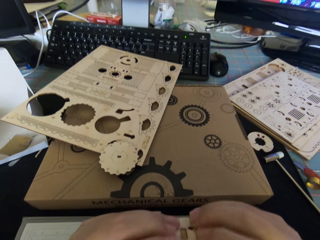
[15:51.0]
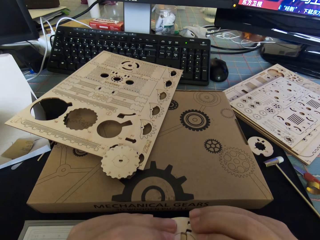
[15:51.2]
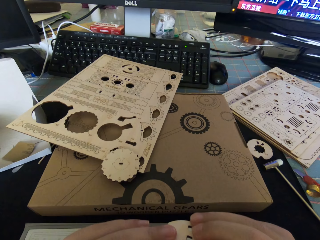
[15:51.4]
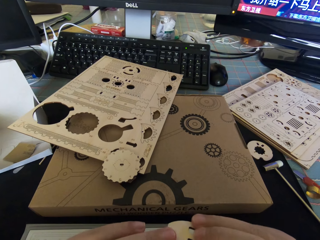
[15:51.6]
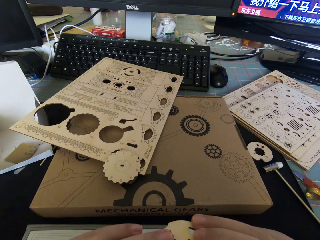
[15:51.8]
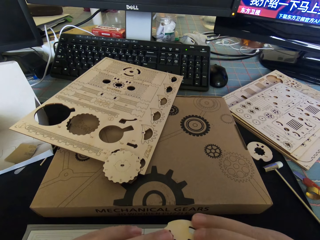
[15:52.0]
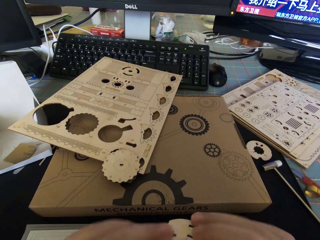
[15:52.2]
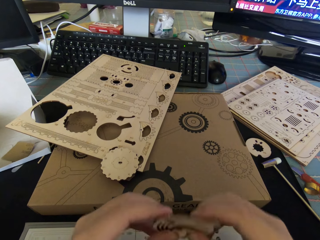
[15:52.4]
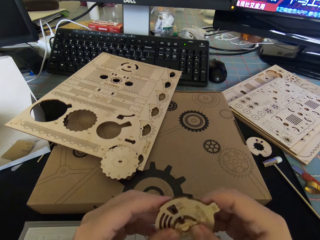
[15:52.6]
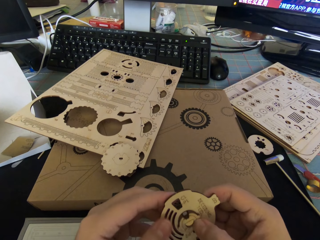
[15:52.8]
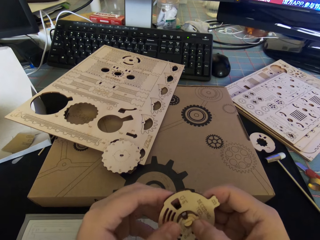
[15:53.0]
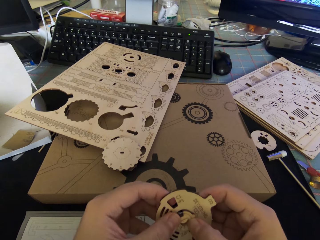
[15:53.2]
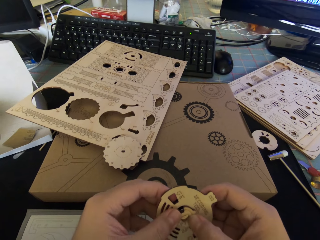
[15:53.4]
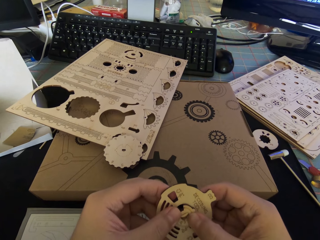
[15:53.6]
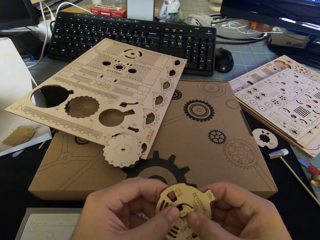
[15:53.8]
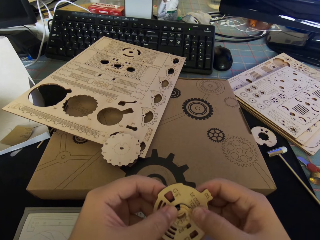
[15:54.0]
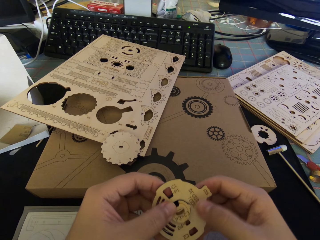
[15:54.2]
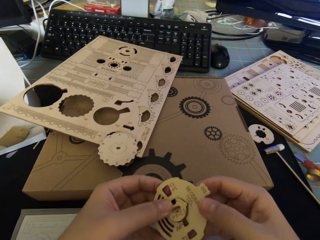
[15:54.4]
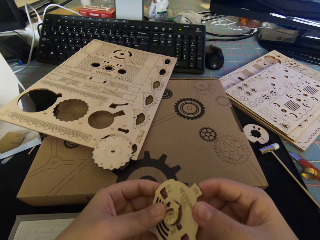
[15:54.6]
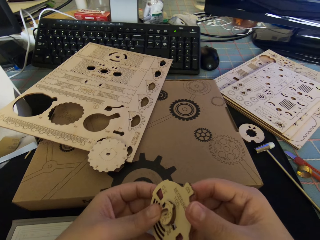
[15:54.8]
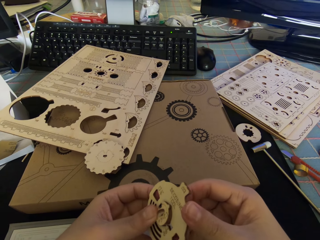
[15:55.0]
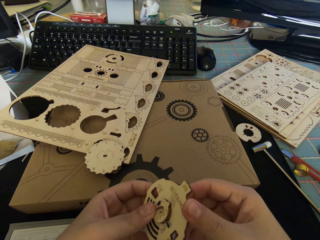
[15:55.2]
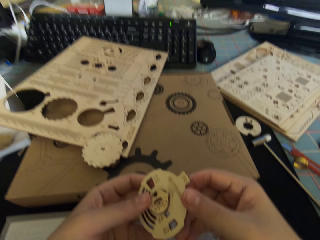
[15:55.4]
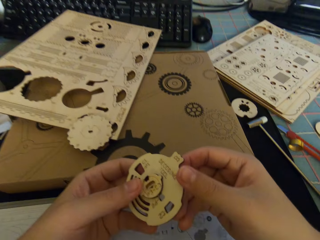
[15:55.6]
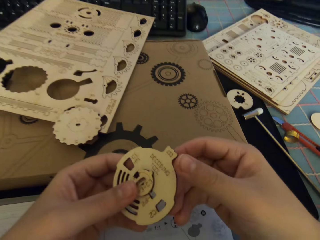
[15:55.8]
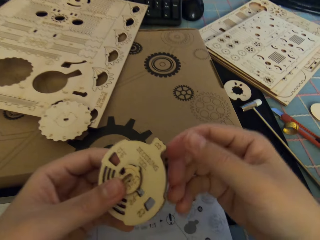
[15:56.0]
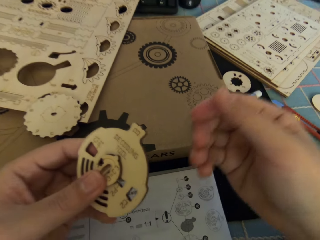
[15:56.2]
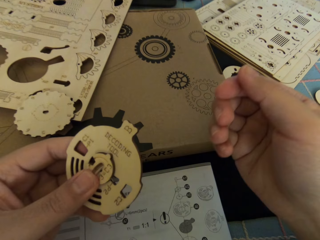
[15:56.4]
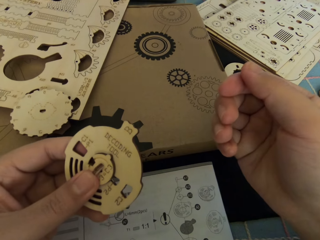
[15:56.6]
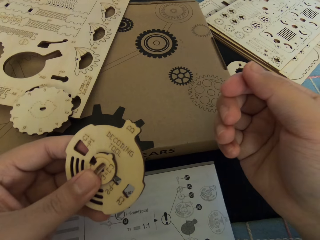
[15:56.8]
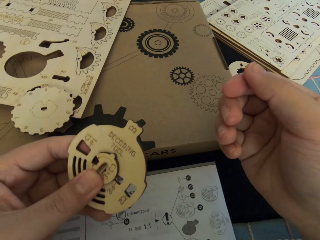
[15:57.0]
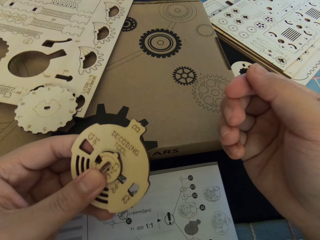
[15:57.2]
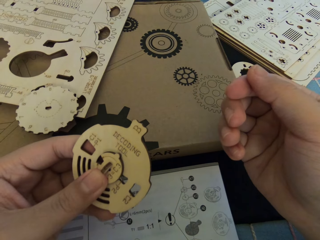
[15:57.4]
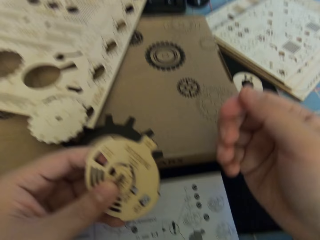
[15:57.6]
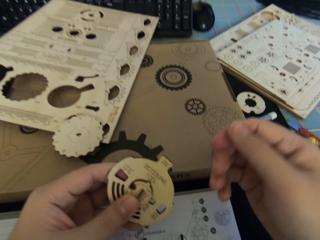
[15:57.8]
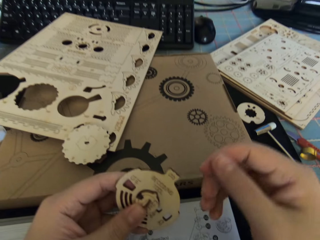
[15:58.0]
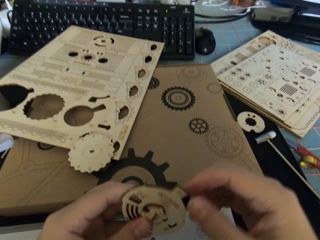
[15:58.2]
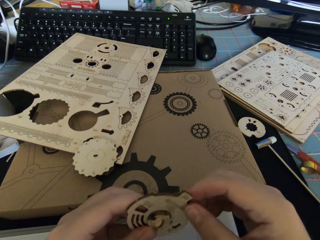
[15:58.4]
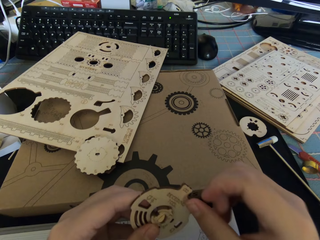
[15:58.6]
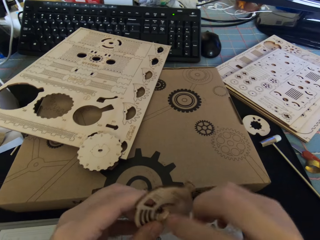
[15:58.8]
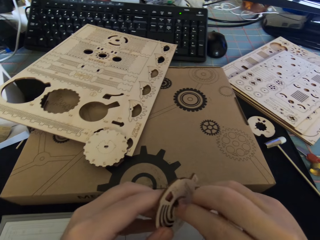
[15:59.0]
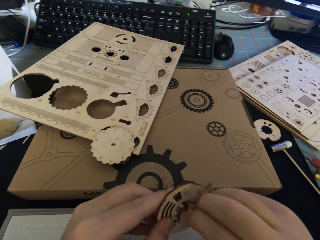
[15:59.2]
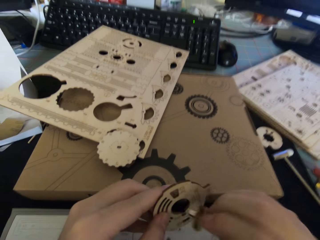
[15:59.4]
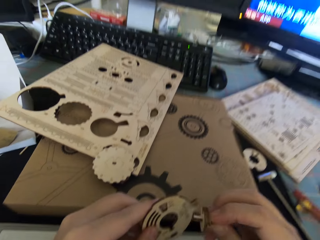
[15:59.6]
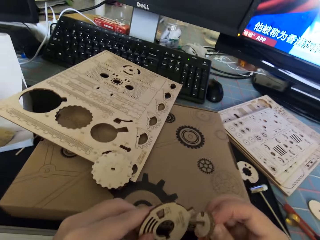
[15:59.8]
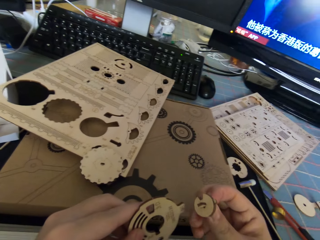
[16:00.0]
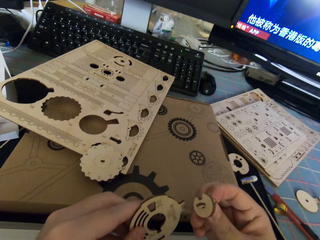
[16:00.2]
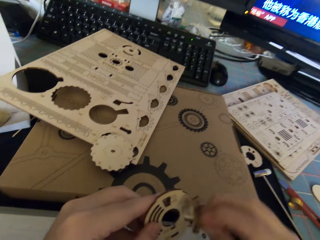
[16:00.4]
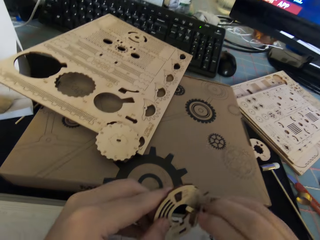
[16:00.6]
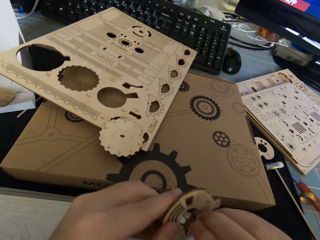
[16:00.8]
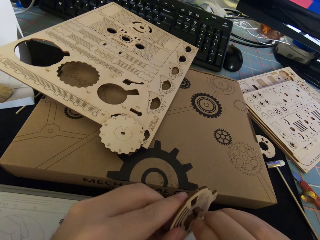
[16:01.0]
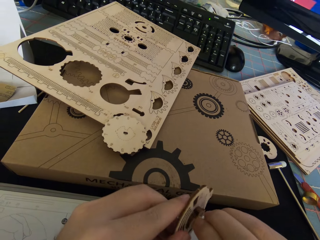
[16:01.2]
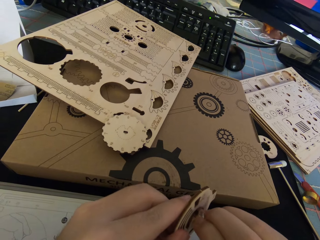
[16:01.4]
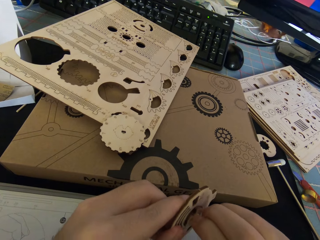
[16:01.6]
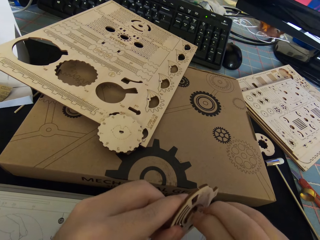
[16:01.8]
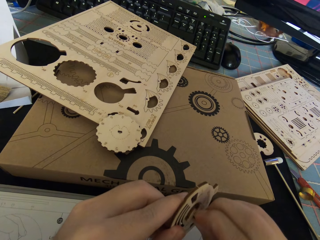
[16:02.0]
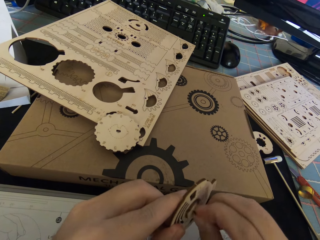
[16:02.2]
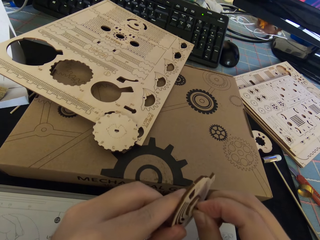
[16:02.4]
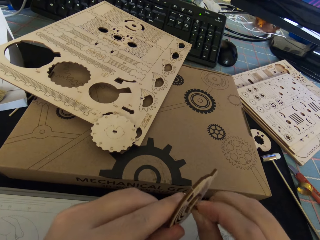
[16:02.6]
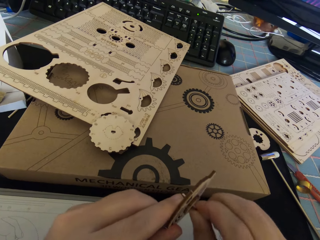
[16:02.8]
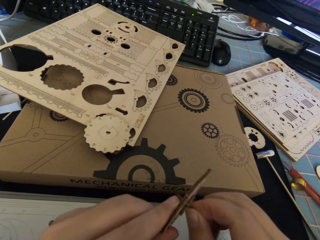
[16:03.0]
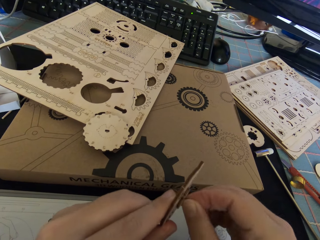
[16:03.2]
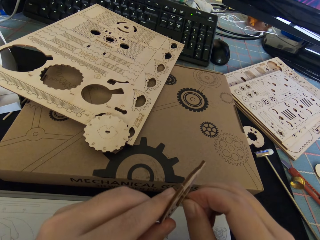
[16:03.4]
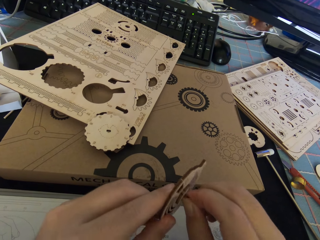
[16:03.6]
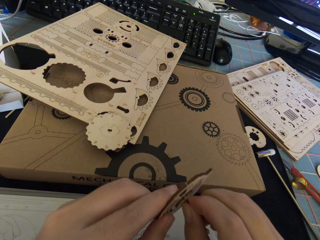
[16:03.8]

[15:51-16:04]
The camera wearer turns the gear parts. They turn the gear parts again. They fix the gear parts. They turn the gear parts. They remove the hand from the gear parts. They hold the gear parts with the right hand. They remove the small wooden pieces from the round wooden piece. They insert the small wooden pieces into the round wooden piece.

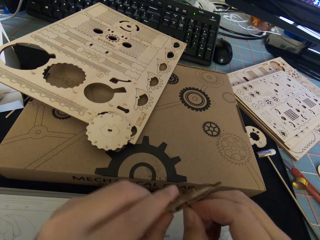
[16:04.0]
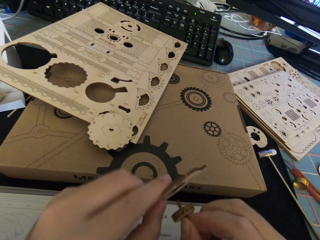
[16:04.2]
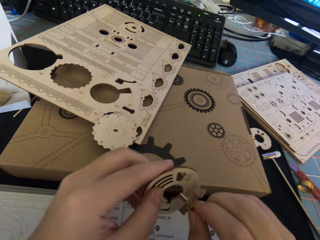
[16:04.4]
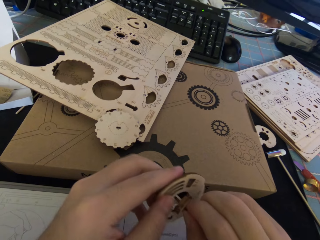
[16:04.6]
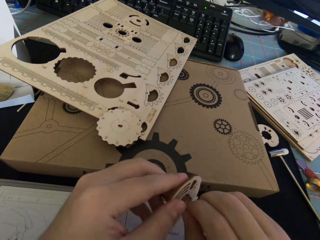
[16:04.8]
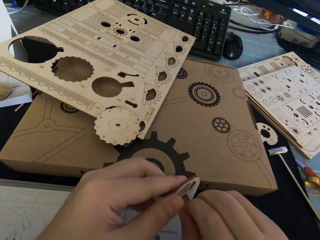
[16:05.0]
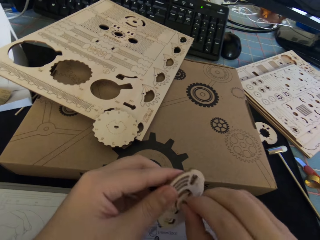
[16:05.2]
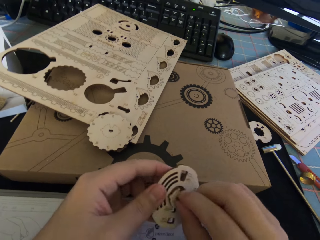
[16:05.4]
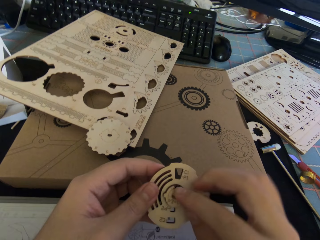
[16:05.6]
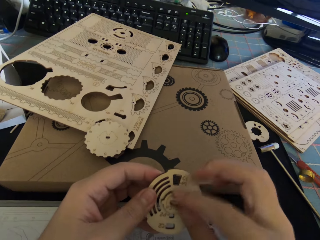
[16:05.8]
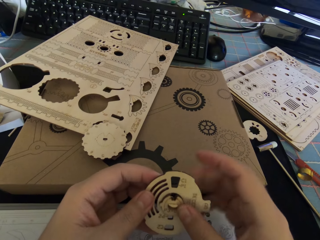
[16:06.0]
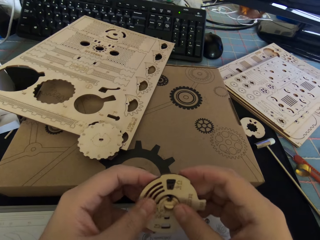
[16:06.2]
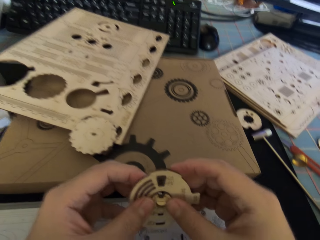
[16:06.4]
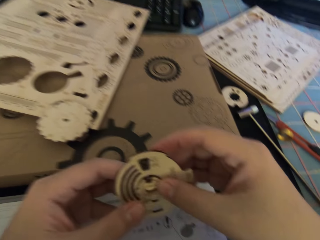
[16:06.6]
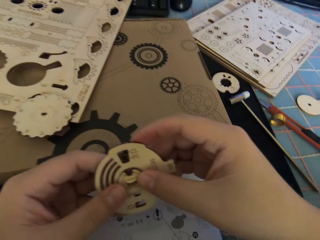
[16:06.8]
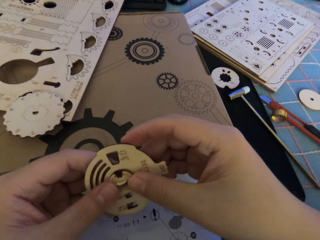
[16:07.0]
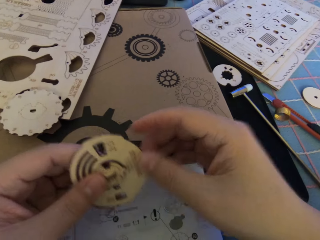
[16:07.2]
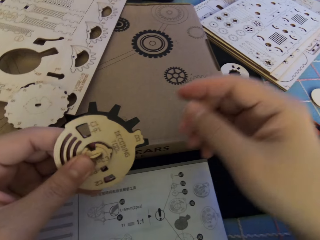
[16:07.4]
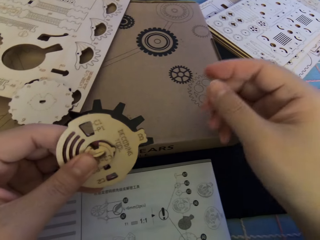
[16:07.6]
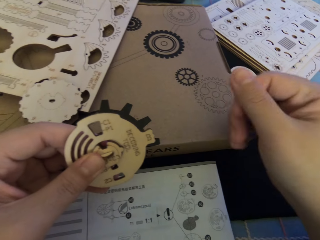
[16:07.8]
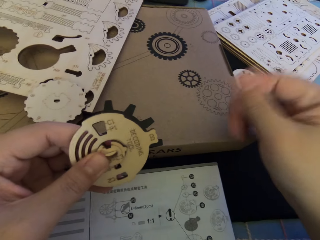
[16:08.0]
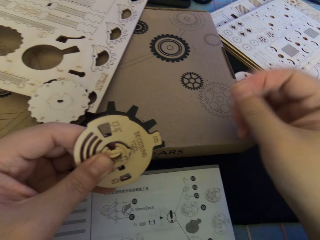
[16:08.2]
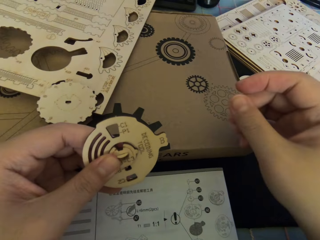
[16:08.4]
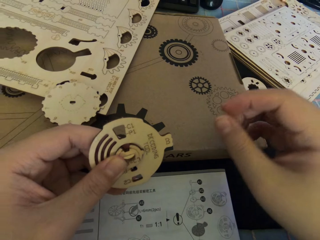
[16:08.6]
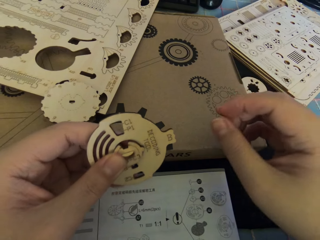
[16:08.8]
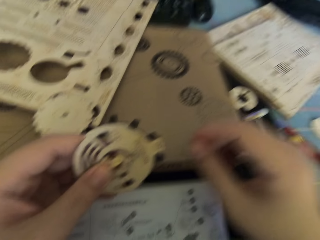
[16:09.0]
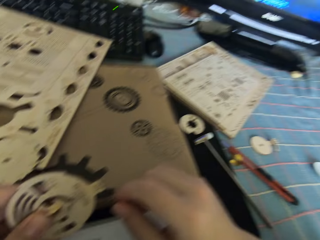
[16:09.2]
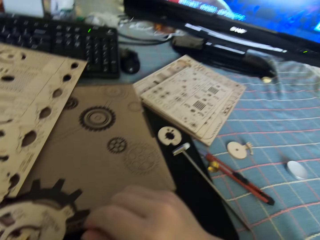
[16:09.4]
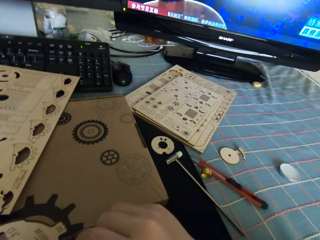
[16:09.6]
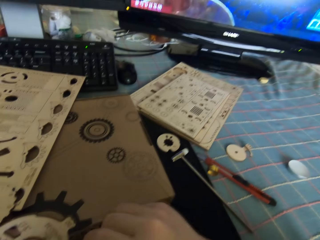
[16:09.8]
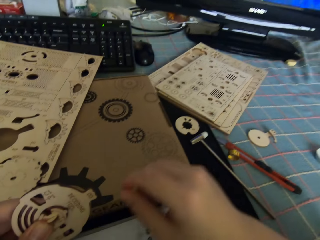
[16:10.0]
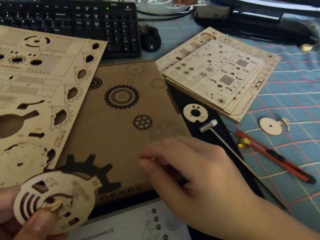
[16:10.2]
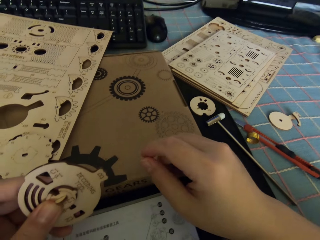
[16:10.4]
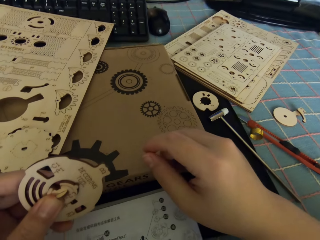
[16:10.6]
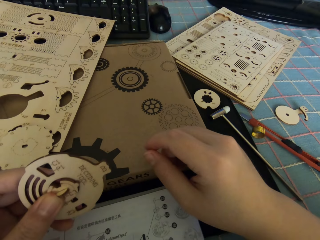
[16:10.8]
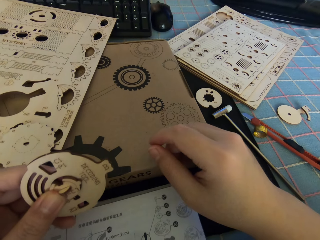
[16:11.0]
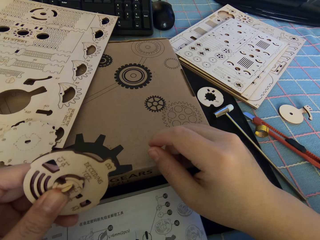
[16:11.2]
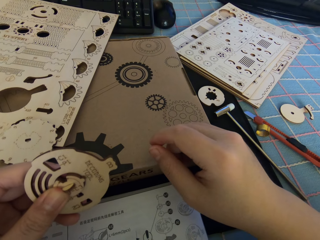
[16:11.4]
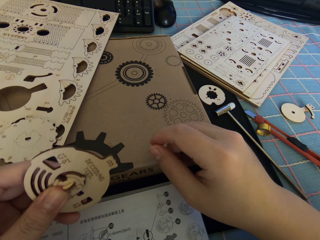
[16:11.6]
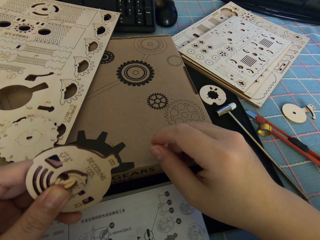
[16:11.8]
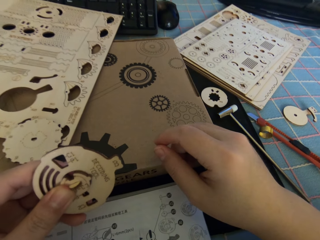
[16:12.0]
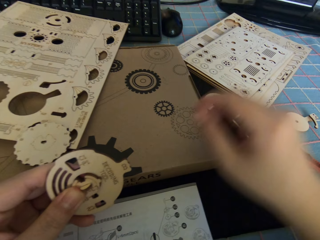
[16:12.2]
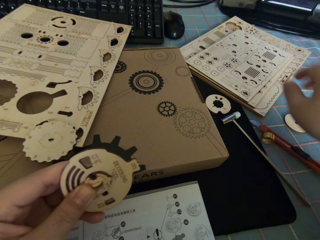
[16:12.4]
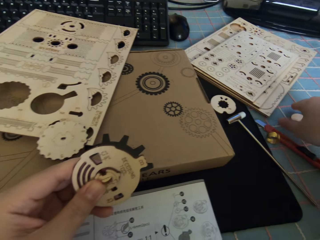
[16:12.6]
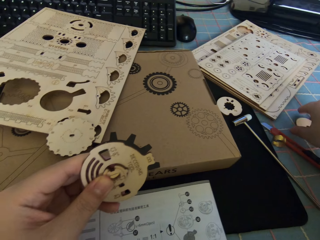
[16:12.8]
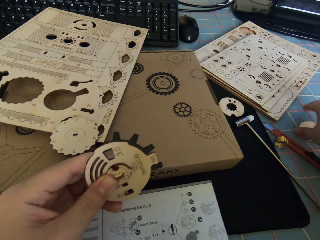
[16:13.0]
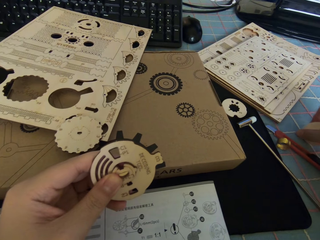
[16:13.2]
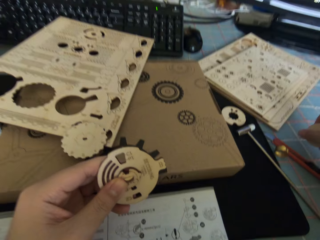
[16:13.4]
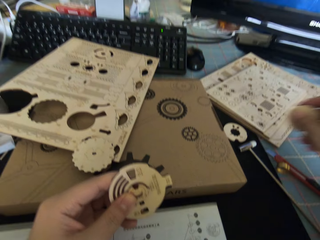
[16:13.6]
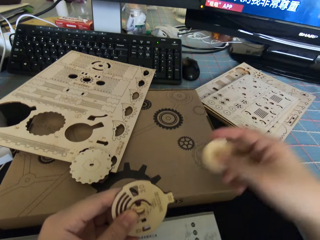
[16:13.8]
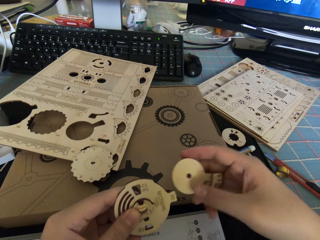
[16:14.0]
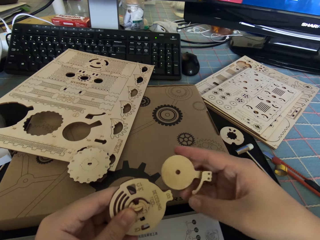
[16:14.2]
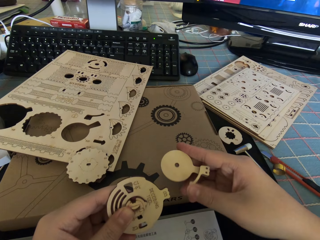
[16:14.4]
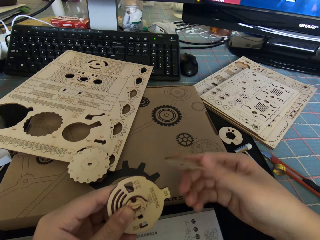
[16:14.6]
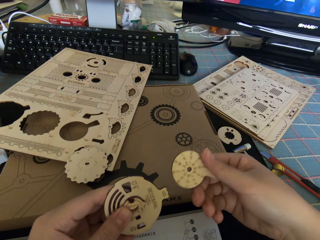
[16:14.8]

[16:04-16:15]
The camera wearer separates the gear parts. They fix the gear parts. They remove the hand from the gear parts. They rub fingers. They move the right hand. They pick up another round wooden piece from the desk.
